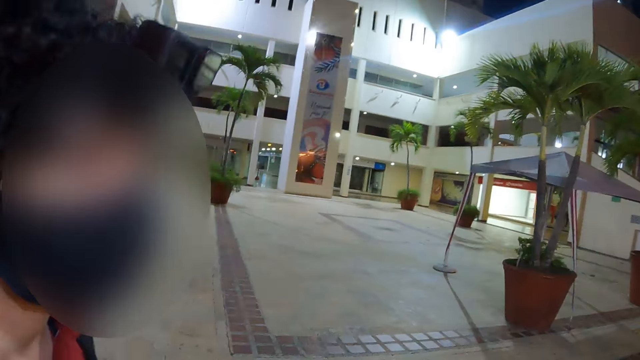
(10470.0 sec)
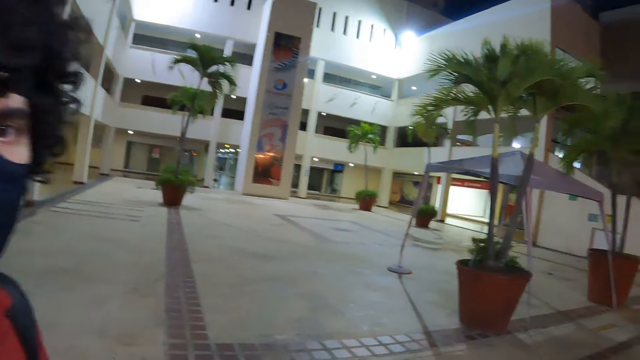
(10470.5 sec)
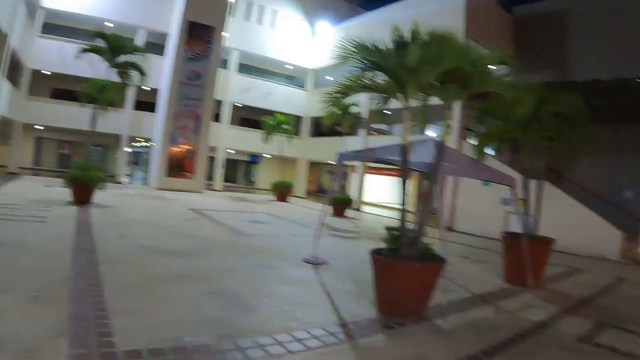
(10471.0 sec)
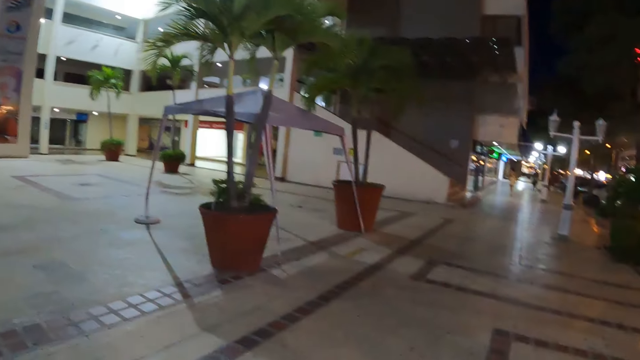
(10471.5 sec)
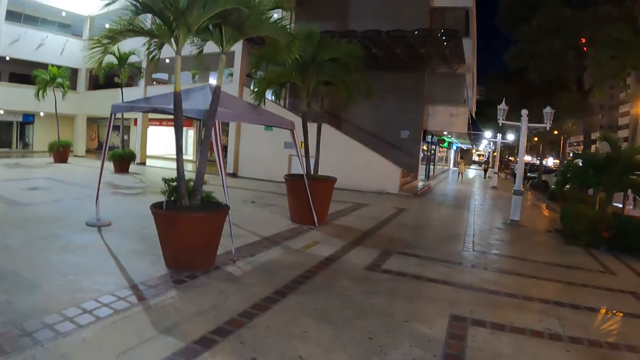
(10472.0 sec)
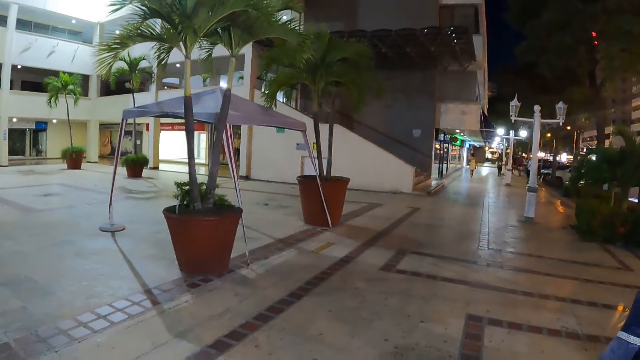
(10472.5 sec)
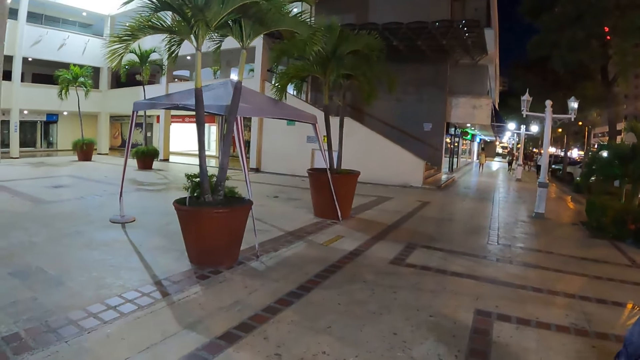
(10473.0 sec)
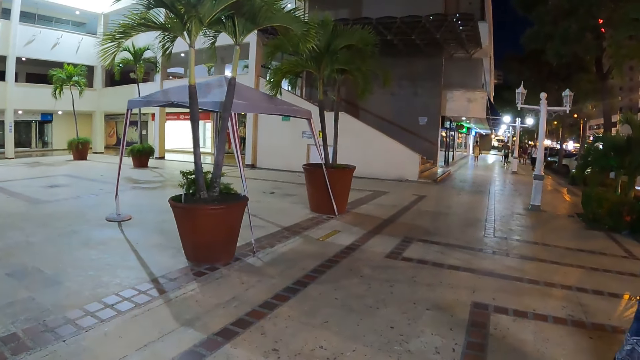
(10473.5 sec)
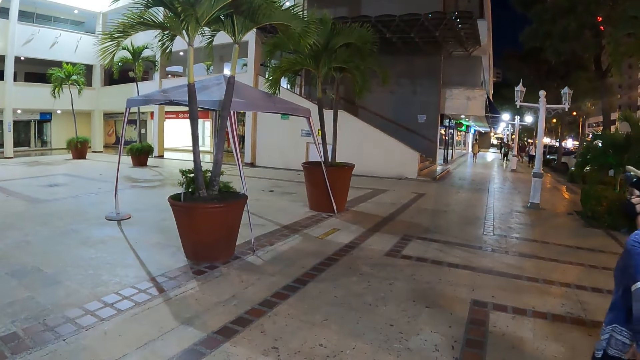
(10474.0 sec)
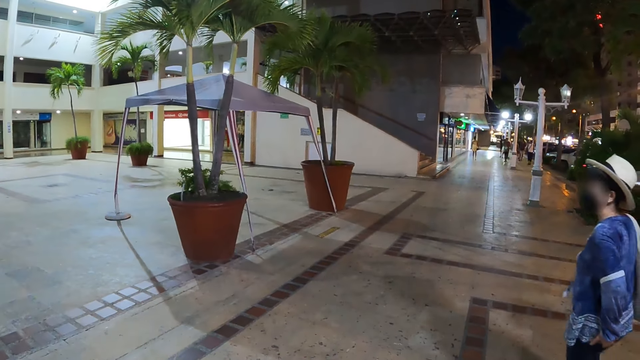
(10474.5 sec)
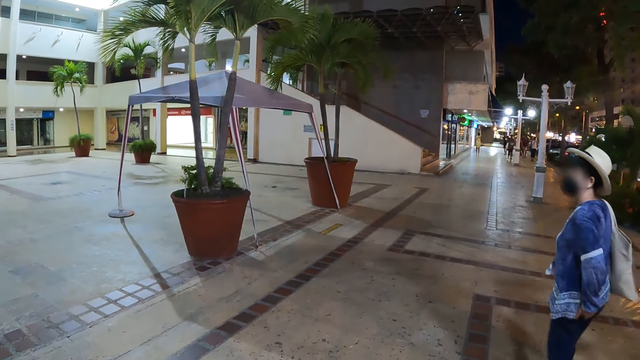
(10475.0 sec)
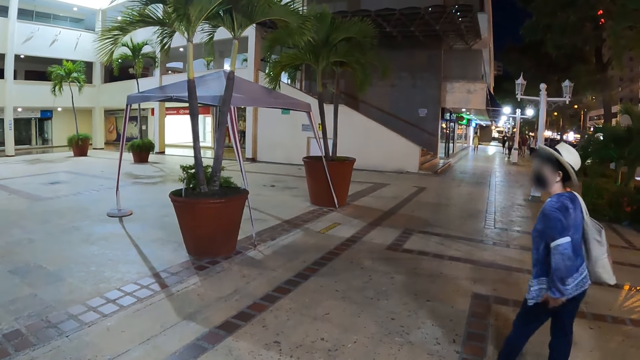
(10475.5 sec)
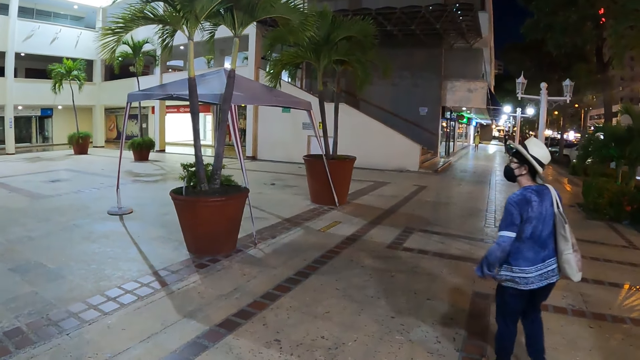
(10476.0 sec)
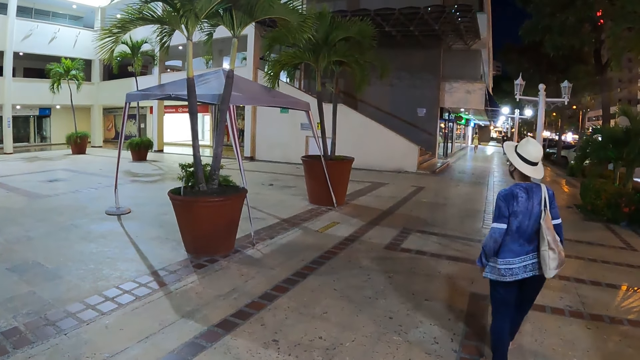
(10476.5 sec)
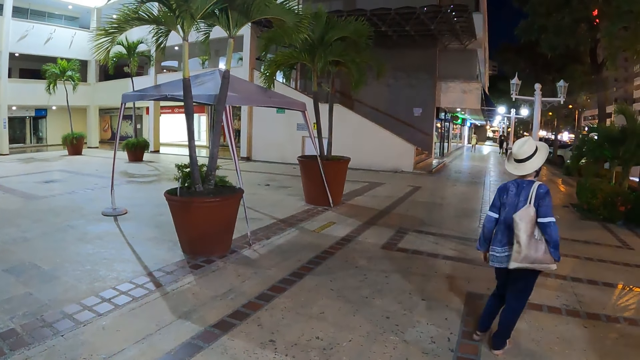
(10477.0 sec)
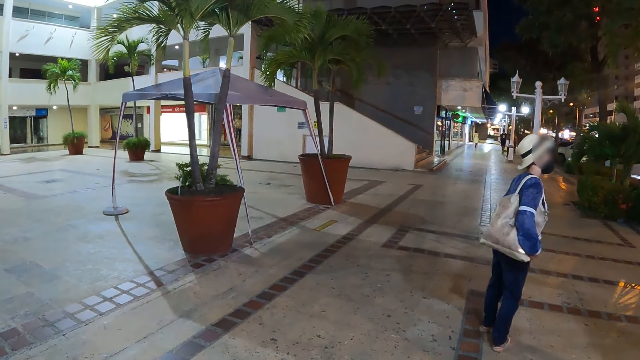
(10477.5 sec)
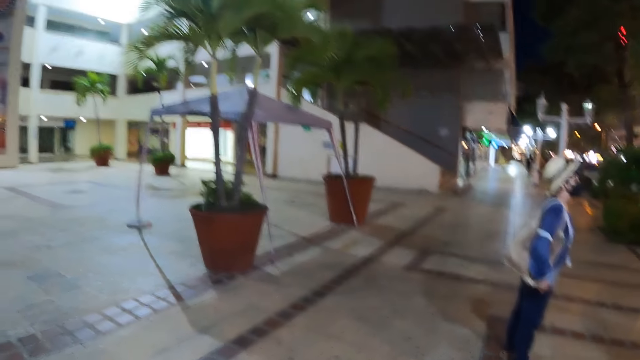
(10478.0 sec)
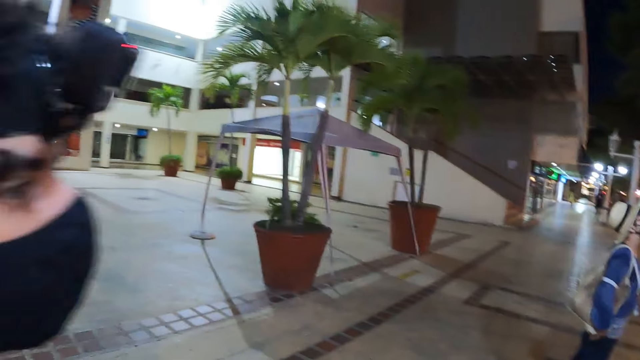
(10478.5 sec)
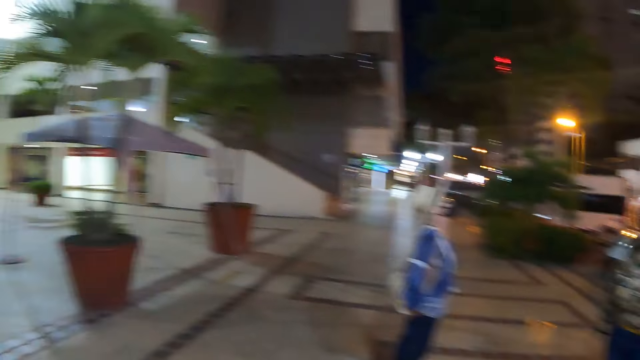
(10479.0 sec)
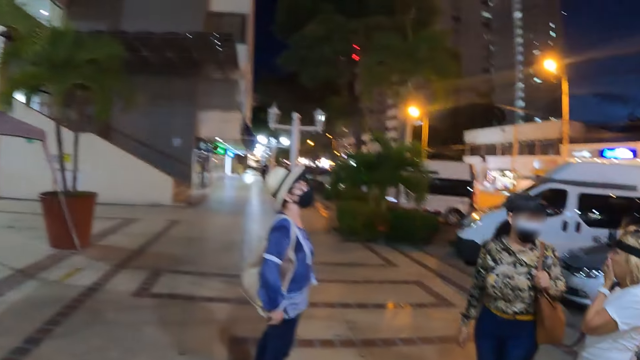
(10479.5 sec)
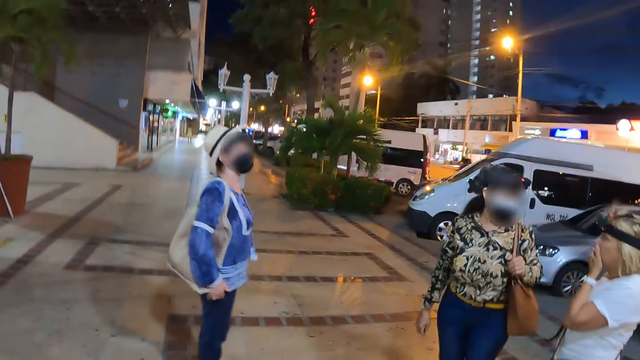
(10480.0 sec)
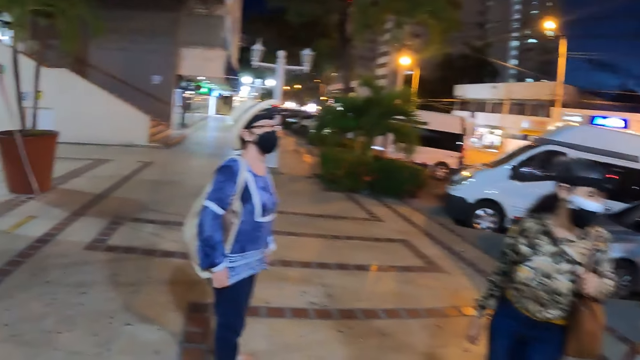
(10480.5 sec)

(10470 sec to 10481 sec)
The camera wearer stares at the building.

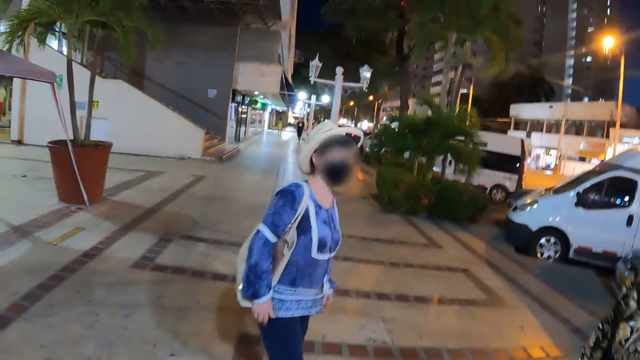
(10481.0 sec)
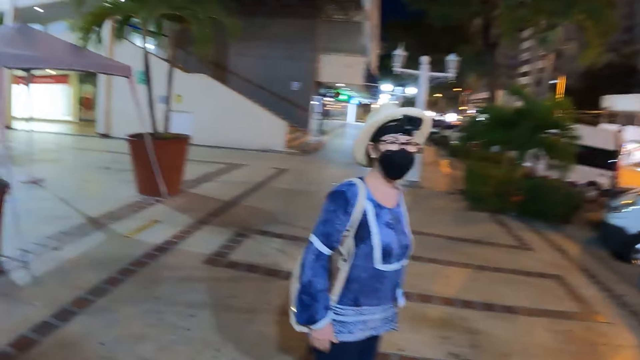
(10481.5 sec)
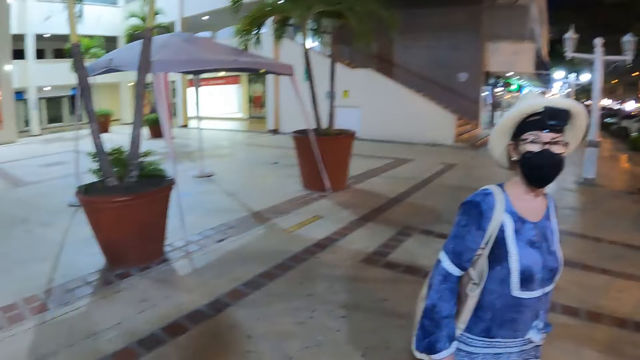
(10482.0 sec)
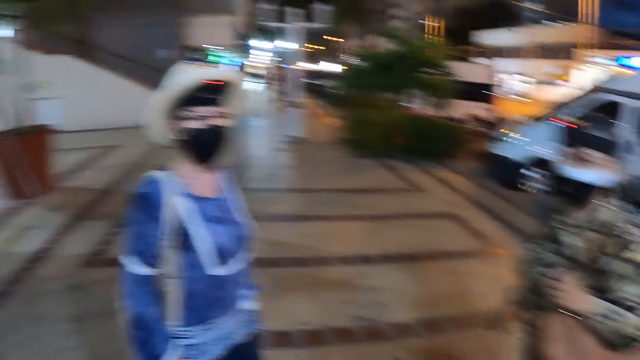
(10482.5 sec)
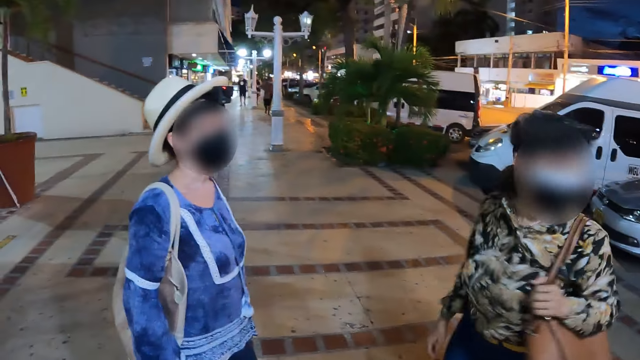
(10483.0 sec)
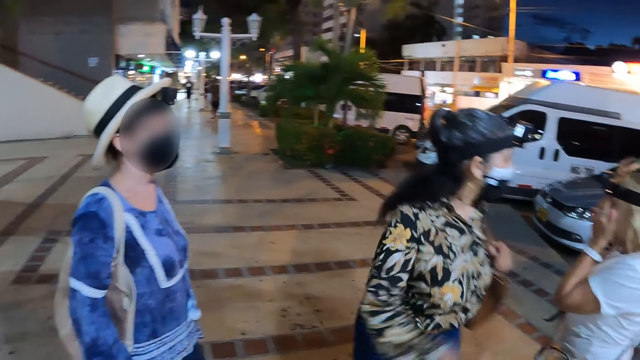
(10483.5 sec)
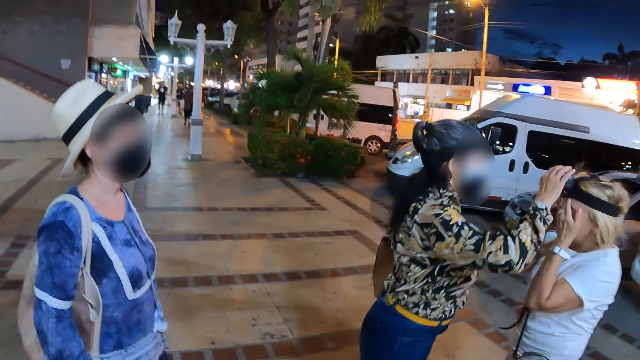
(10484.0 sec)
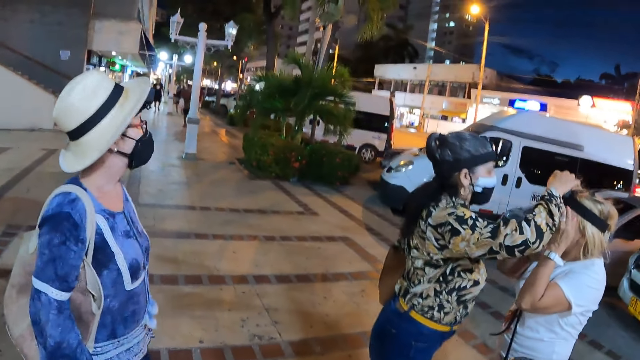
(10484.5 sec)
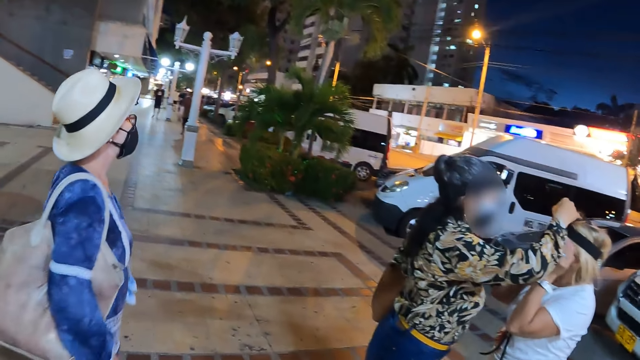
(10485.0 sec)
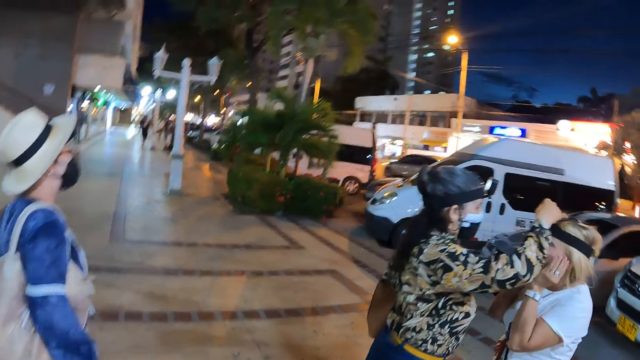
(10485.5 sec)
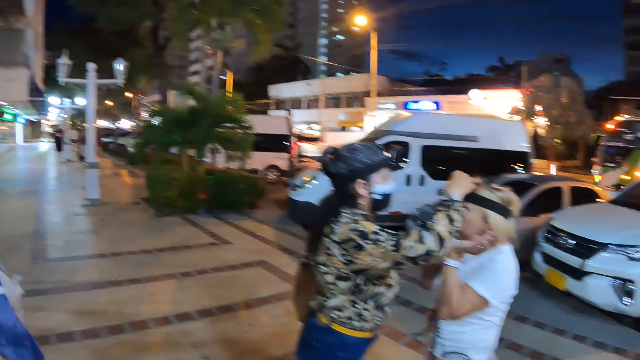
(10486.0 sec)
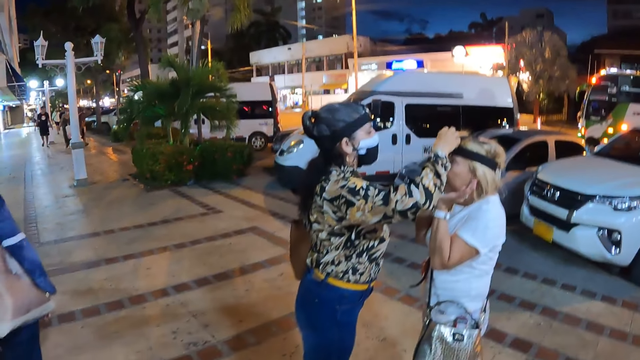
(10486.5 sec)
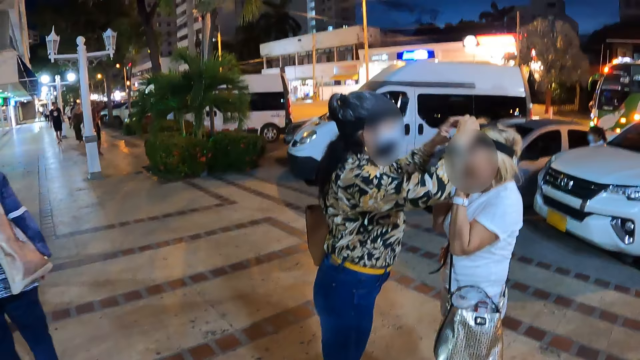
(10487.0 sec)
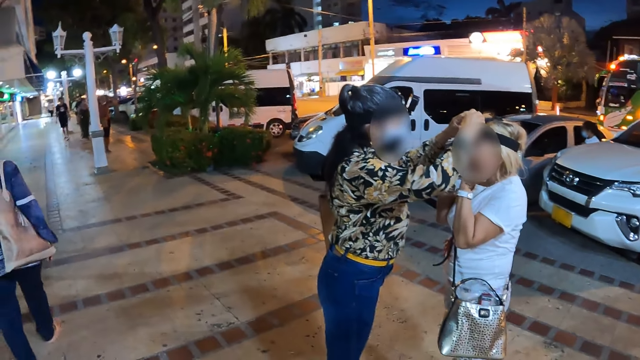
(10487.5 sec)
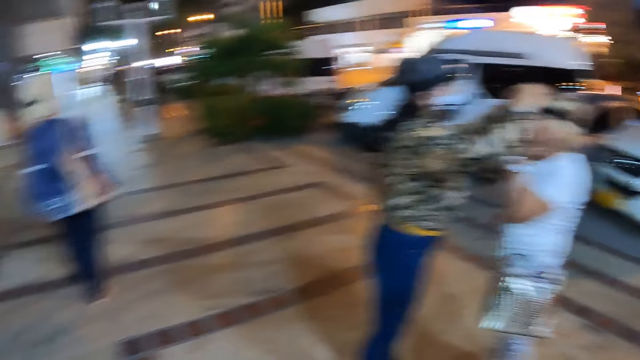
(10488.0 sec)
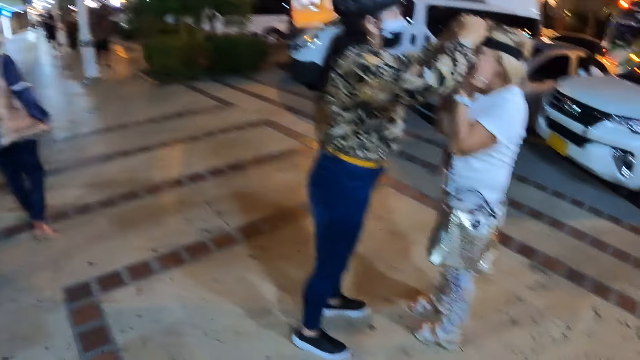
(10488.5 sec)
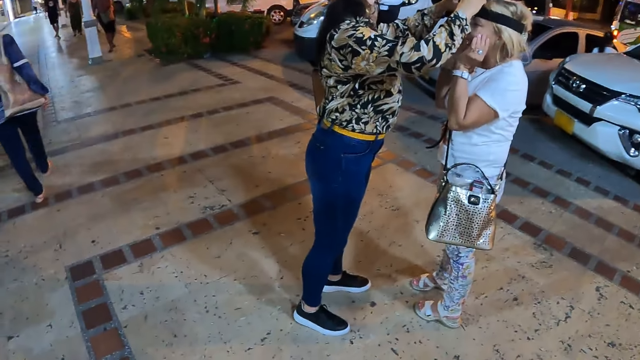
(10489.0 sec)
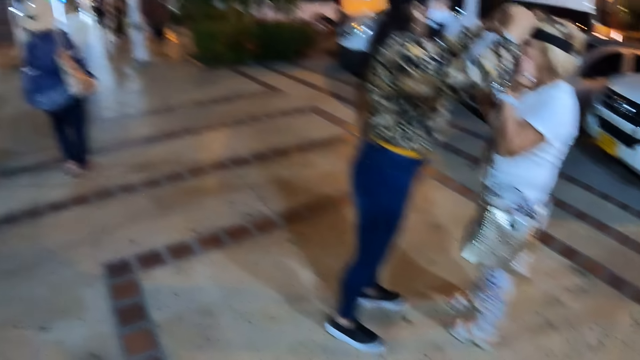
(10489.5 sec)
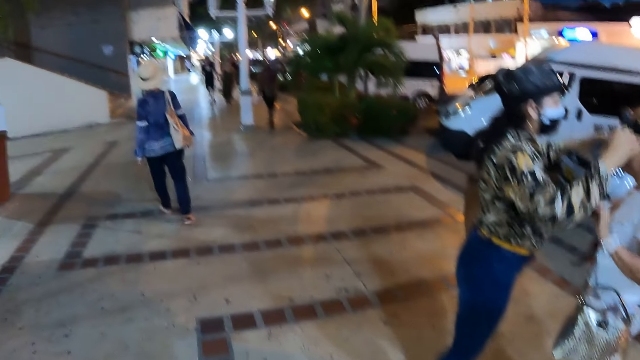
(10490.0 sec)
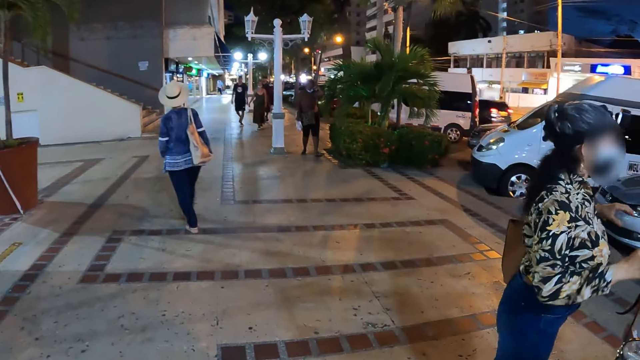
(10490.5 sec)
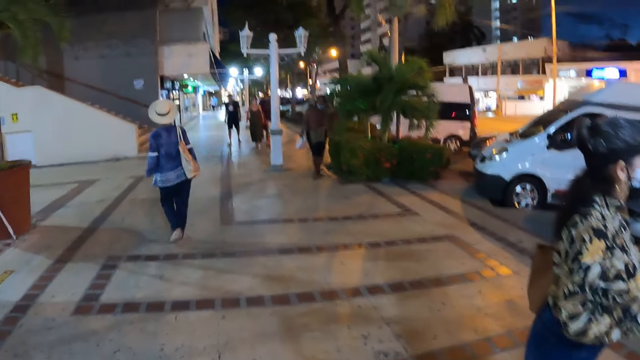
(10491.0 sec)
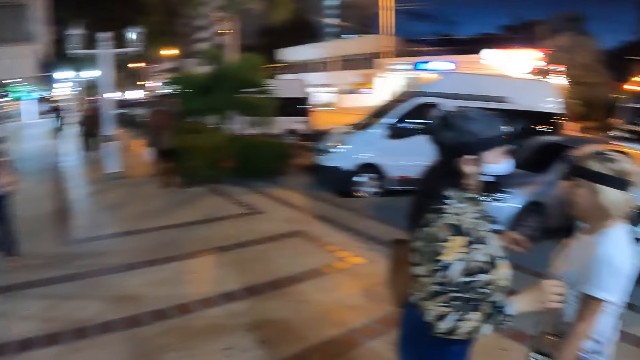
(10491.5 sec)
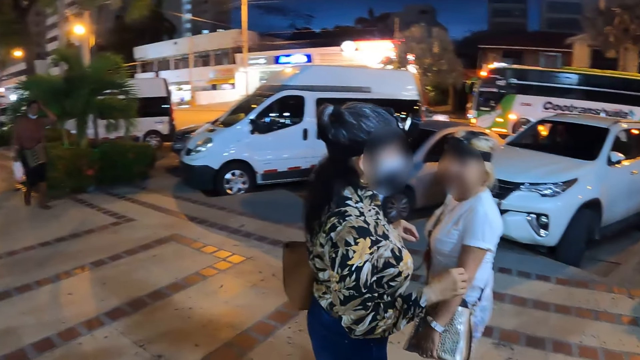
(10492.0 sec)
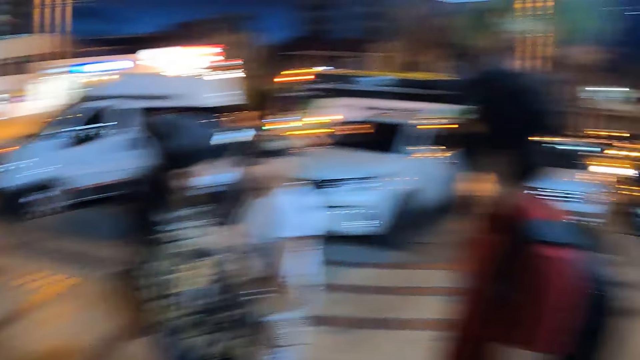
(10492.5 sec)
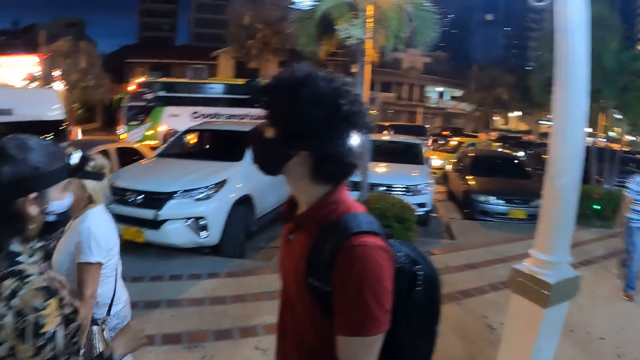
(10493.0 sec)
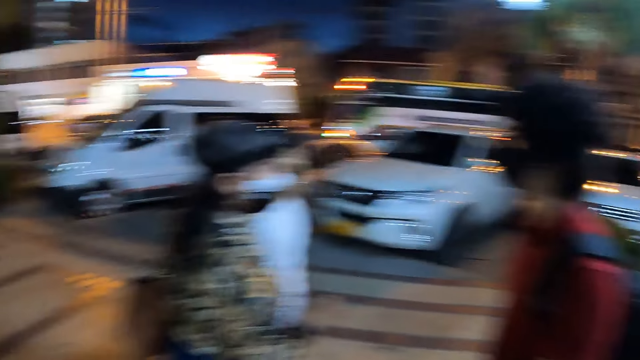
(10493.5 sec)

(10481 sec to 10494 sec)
The camera wearer looks around the street.
